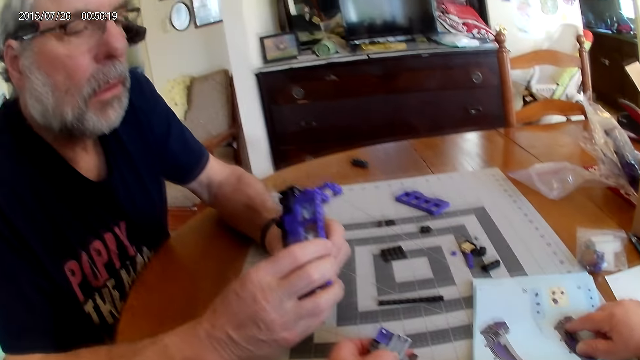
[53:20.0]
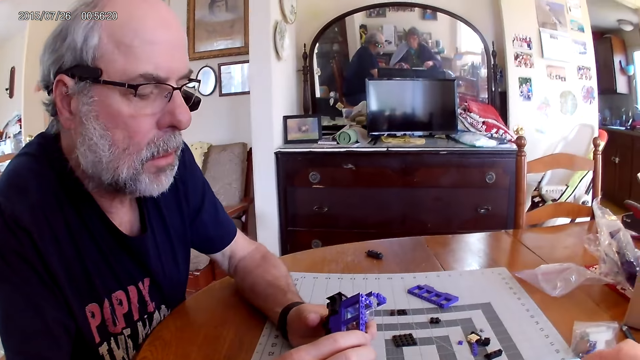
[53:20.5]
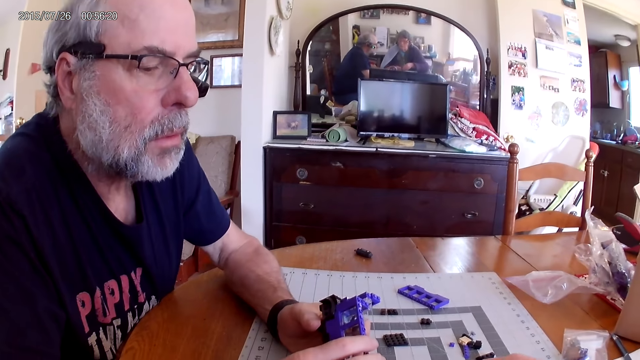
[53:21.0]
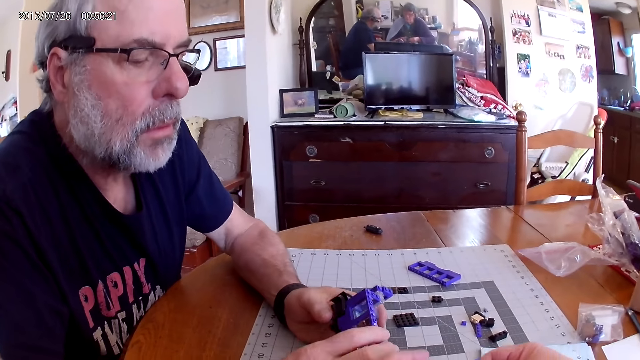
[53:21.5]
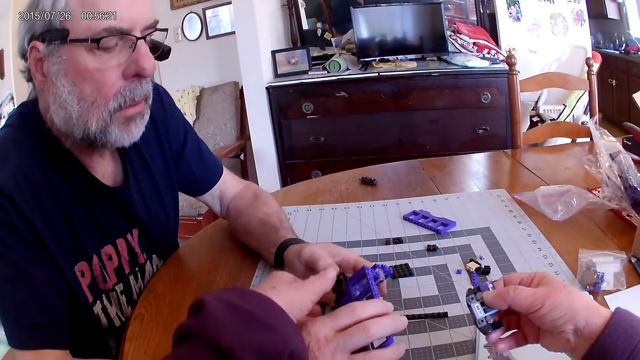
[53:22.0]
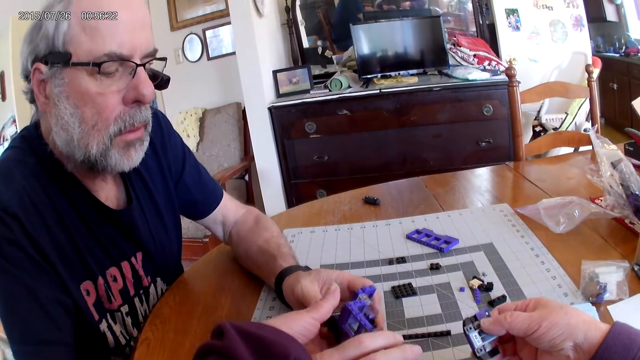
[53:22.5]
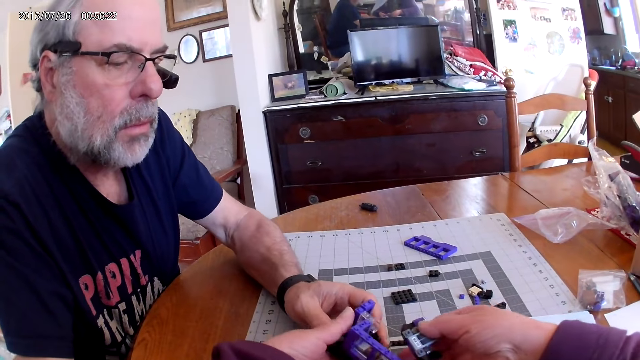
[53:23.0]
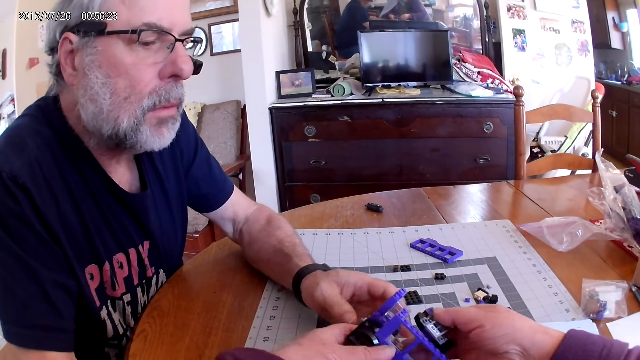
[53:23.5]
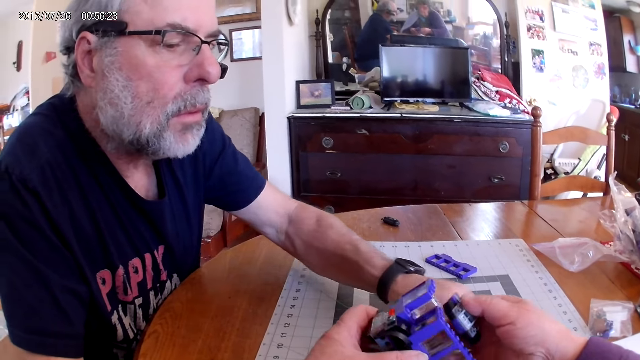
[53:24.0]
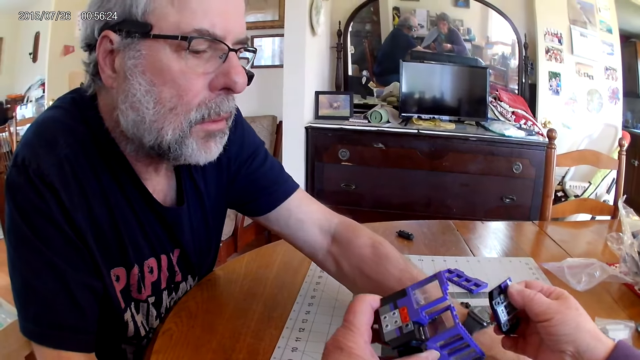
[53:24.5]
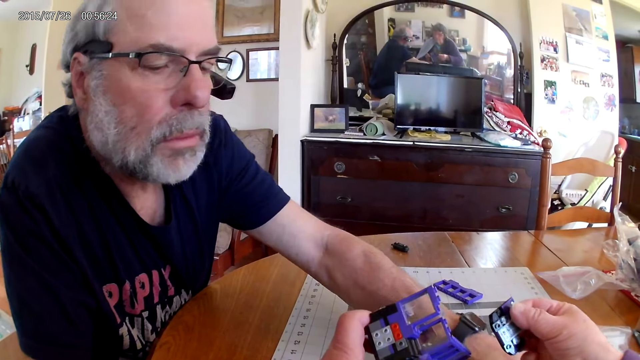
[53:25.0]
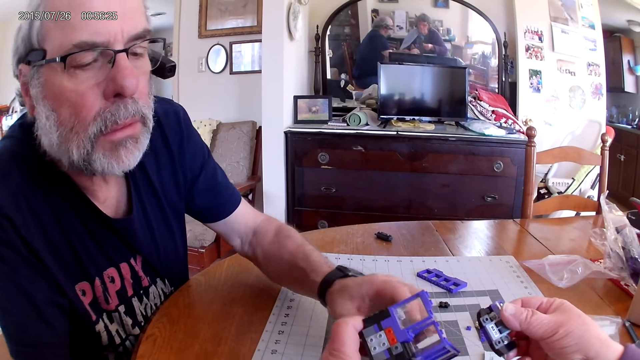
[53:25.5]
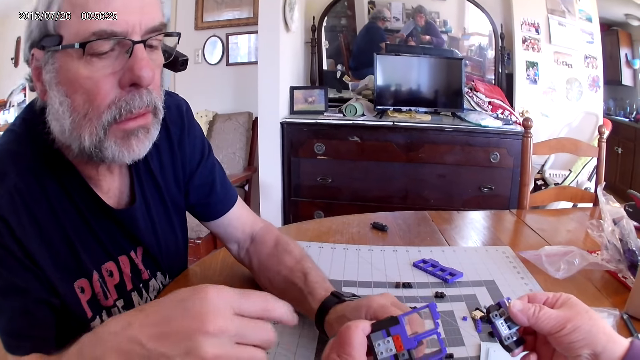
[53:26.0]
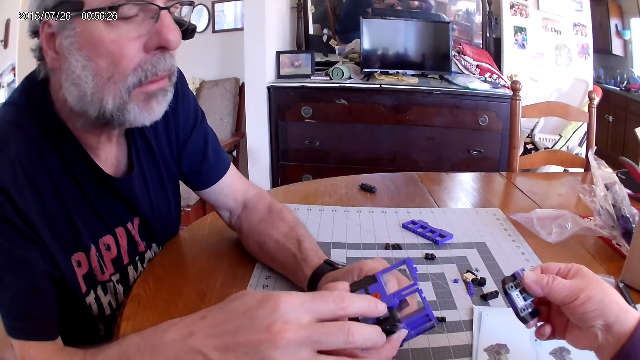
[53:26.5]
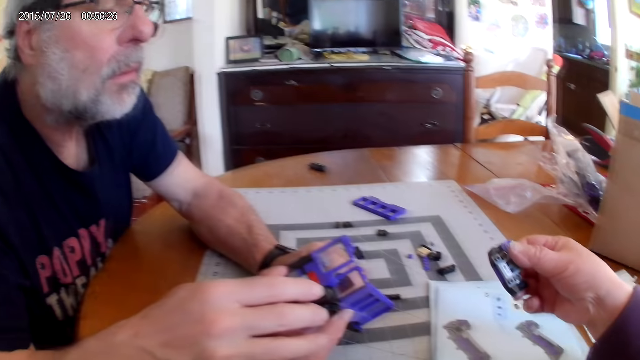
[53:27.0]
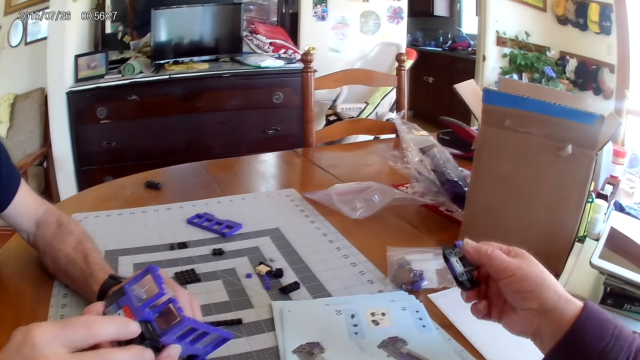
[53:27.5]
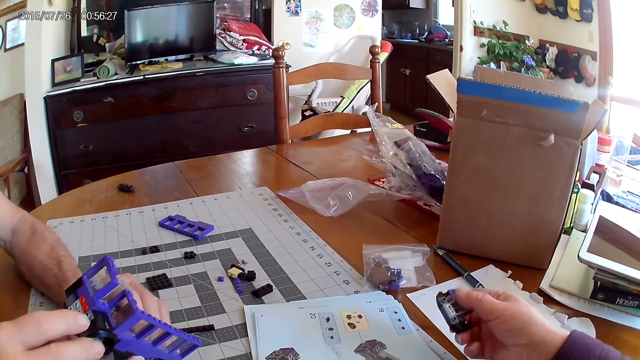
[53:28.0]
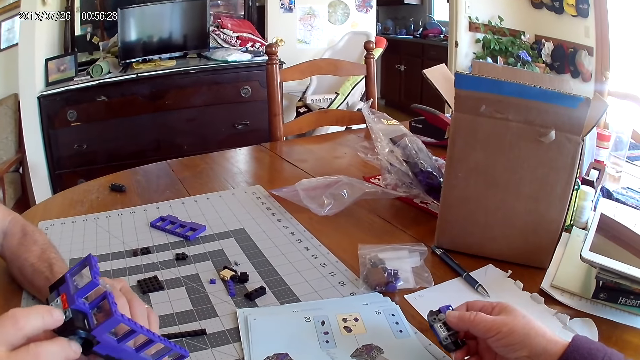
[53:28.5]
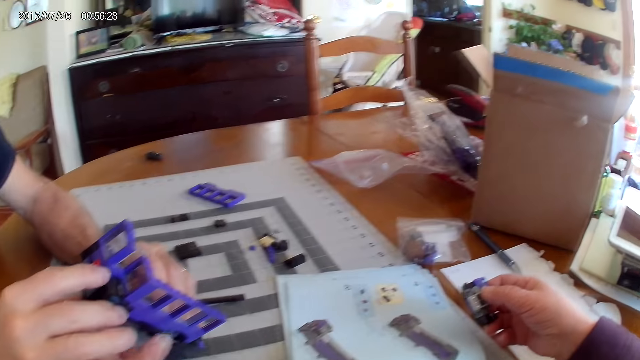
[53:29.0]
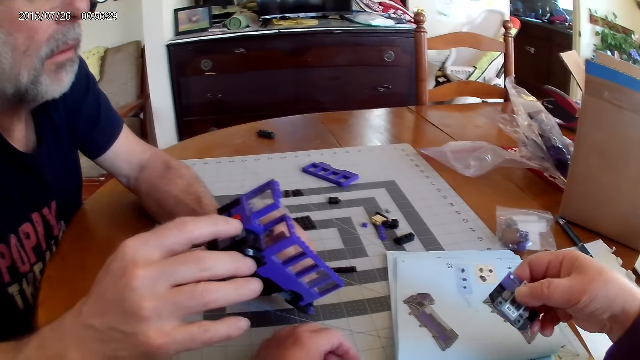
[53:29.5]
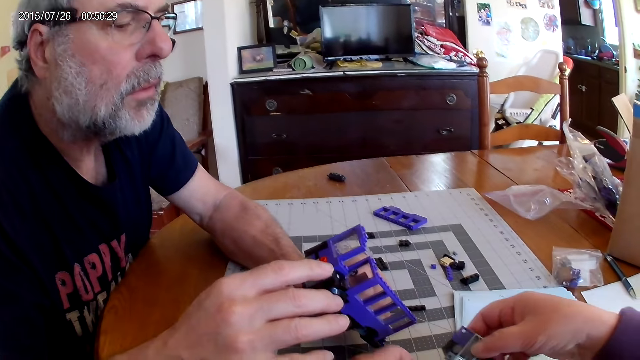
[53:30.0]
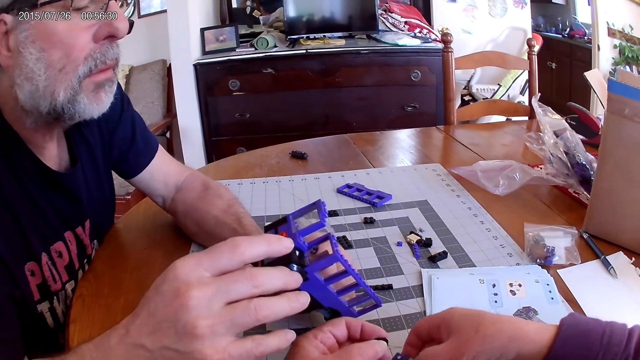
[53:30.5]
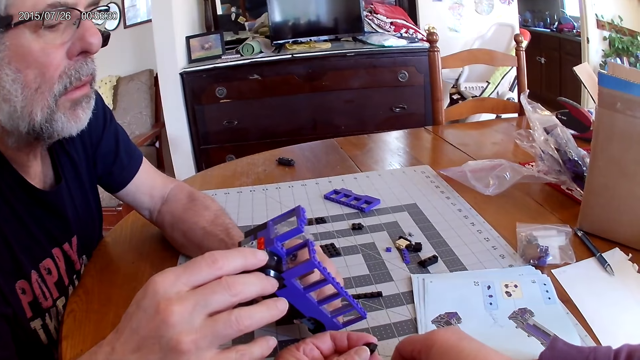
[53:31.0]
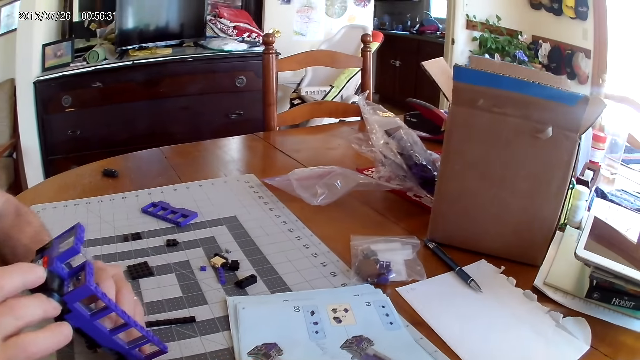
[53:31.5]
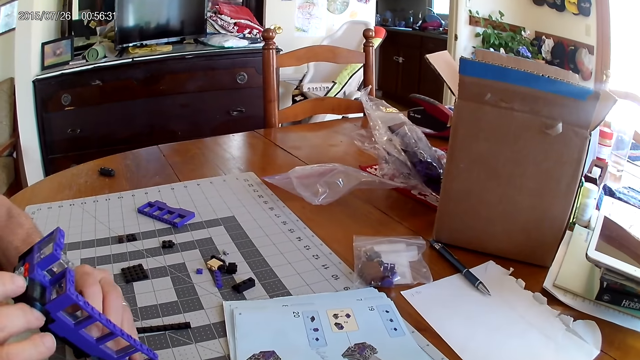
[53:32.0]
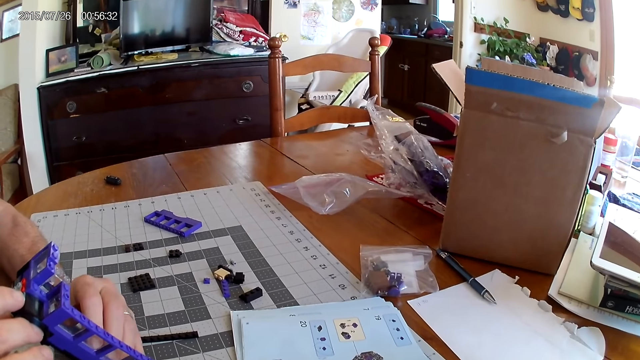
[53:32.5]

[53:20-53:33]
The camera wearer moves their hand. They pick up a Lego structure from a man. The man gives the Lego structure to the camera wearer. The man moves his hand. The camera wearer looks around. The man picks up the Lego structure from the camera wearer. The camera wearer moves their hand. They look at the image. The man presses the Lego structure. The camera wearer looks around, moves their hands and looks around.

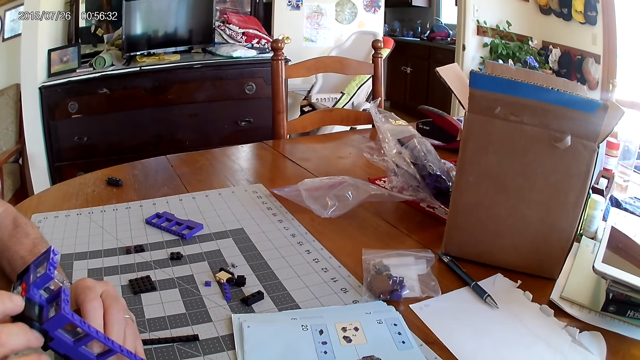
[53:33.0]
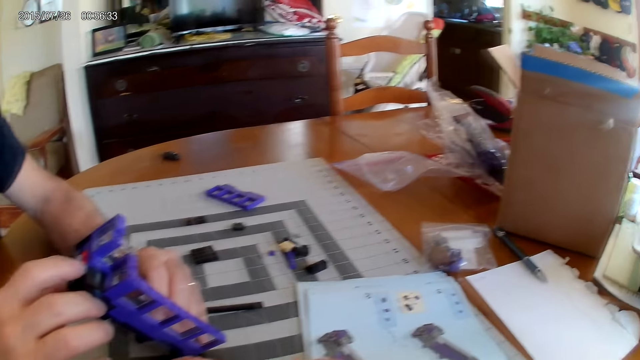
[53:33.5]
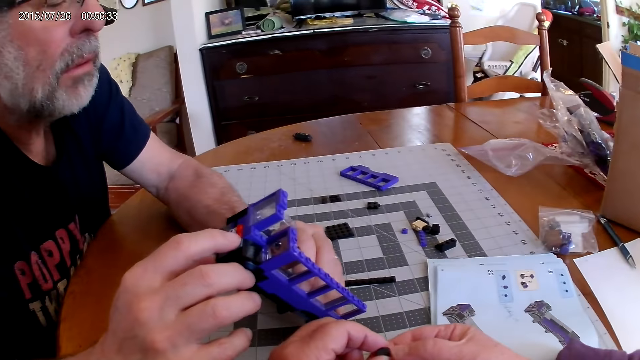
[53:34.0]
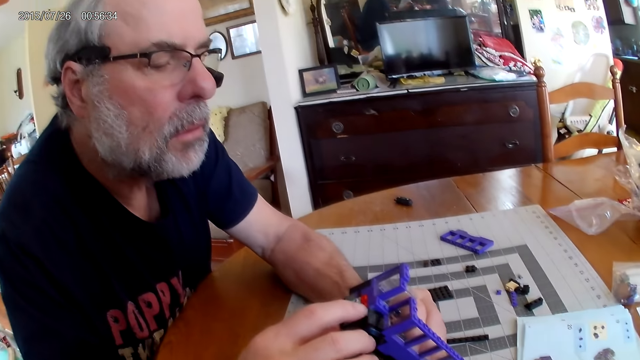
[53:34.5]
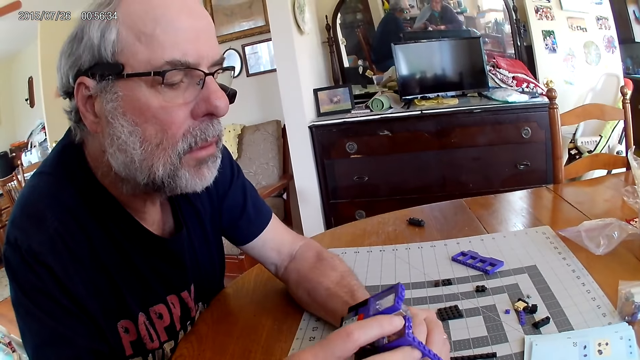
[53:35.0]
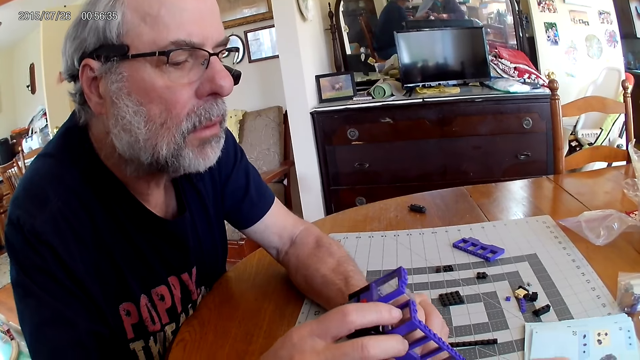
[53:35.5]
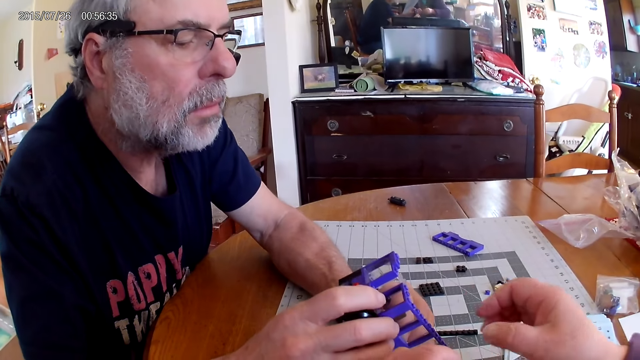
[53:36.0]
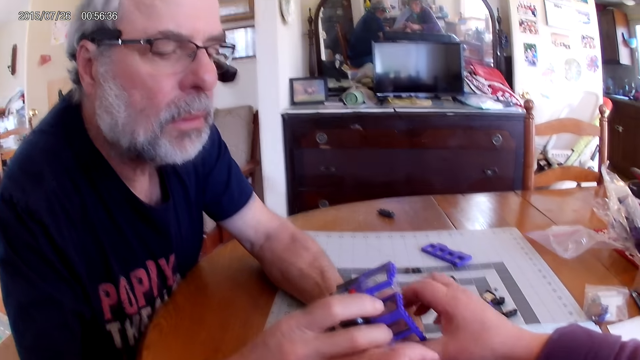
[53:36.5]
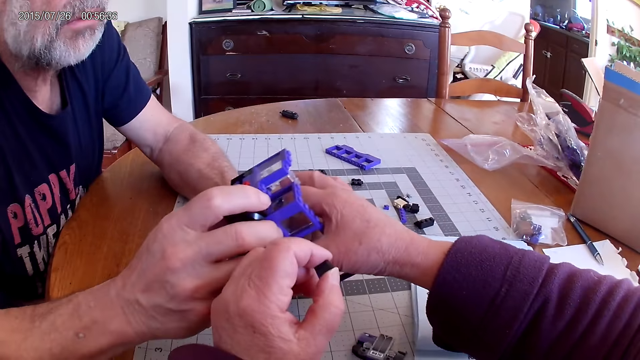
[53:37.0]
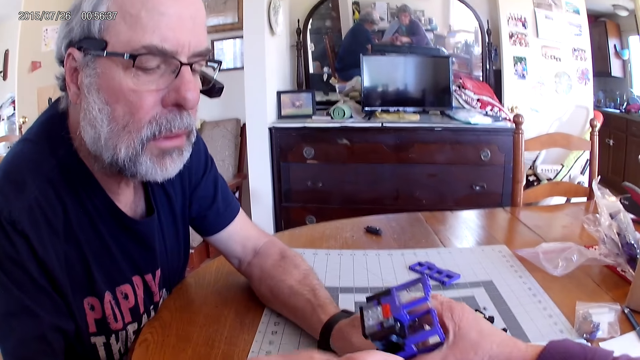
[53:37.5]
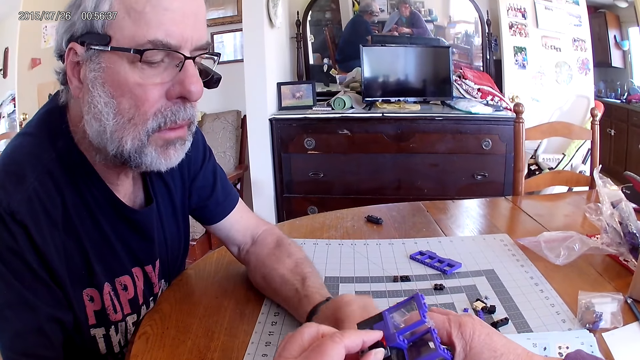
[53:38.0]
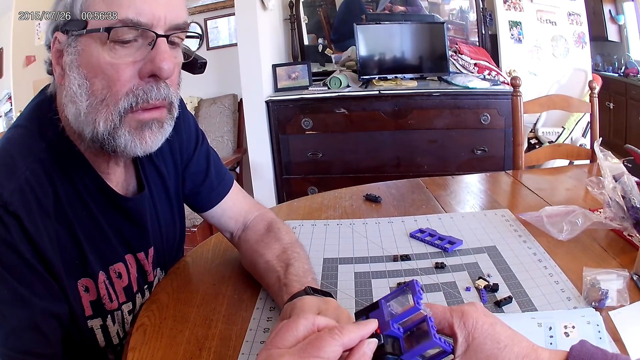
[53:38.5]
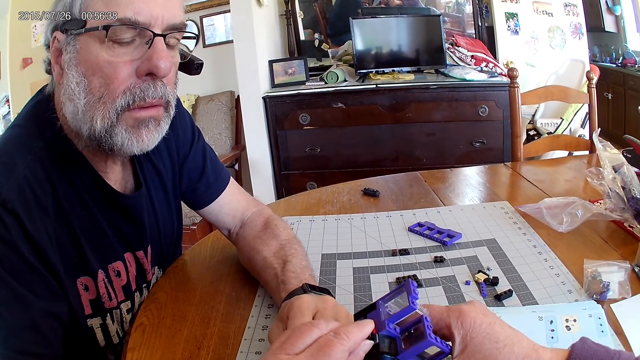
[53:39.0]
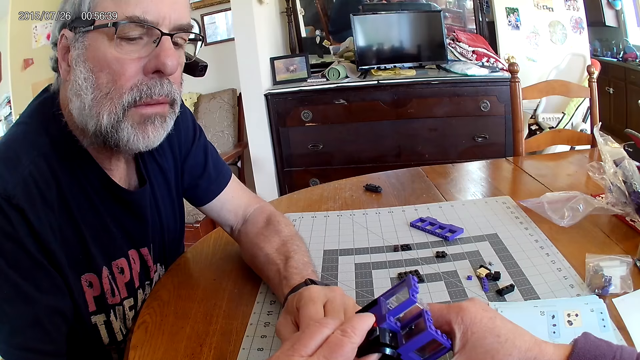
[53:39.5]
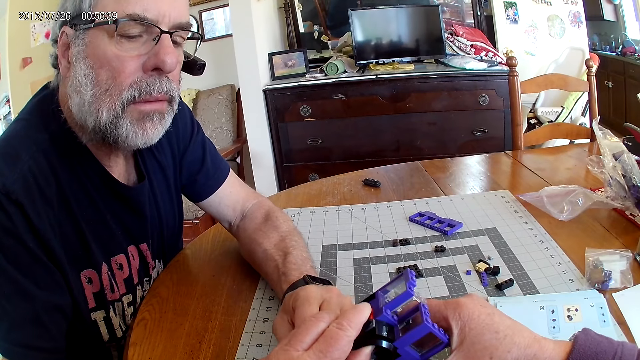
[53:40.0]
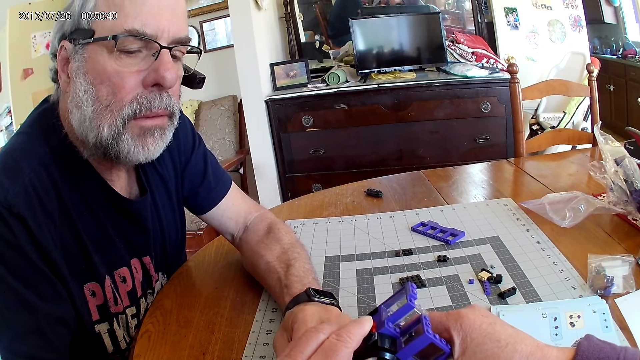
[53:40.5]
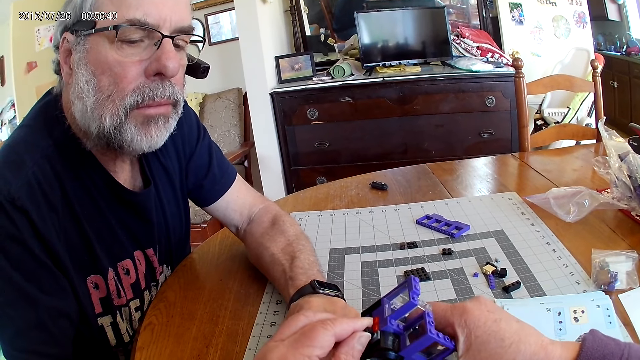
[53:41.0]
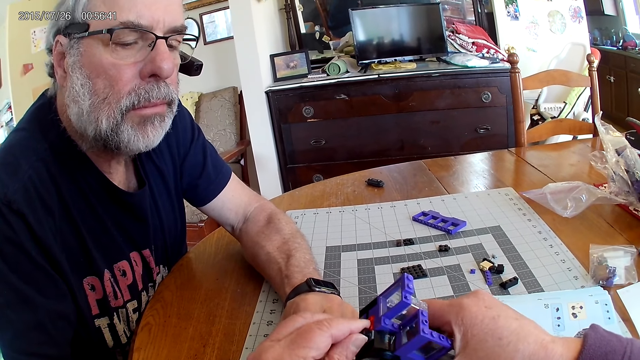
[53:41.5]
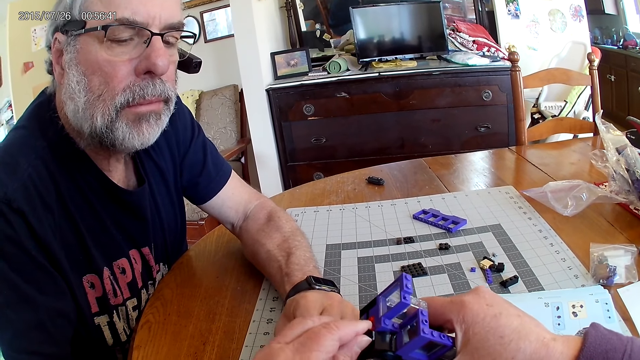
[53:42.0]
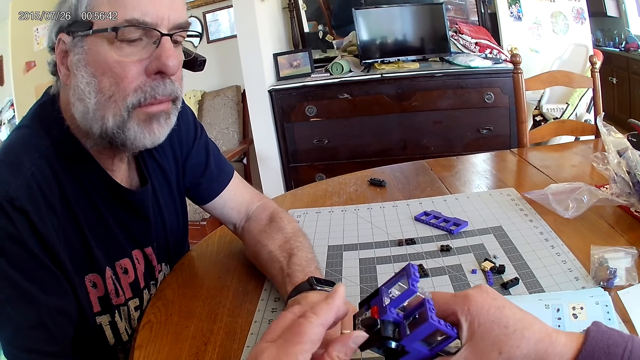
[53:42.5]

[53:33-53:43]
A man presses a Lego structure. The man looks at the pieces. The camera wearer picks up the Lego structure from the man. The man gives the Lego structure to the camera wearer. The camera wearer fixes pieces of Lego together.
